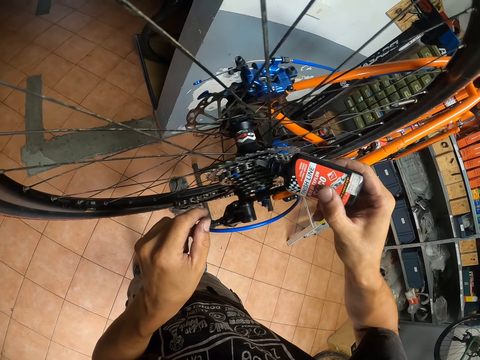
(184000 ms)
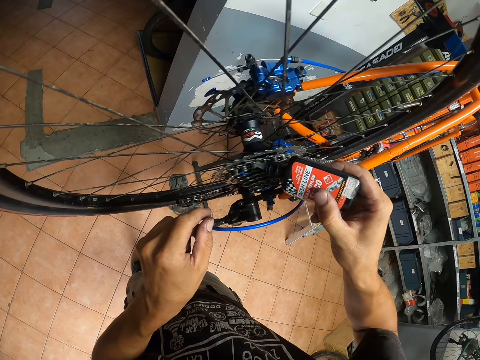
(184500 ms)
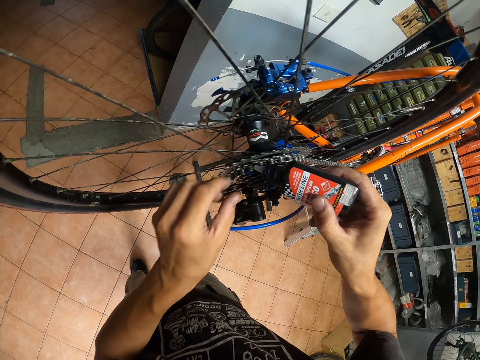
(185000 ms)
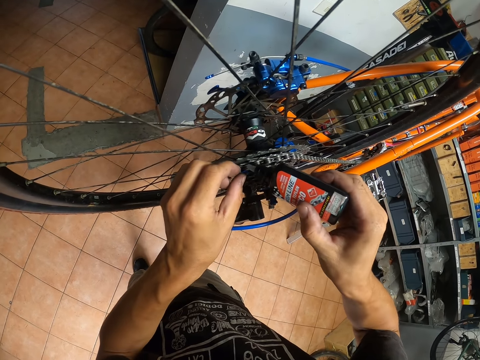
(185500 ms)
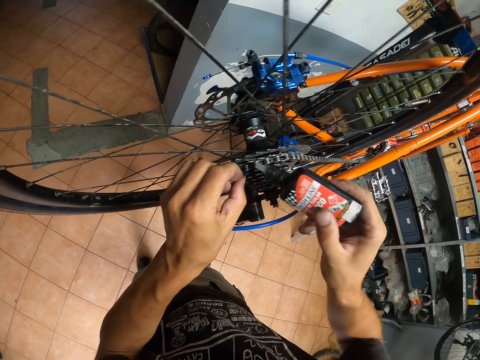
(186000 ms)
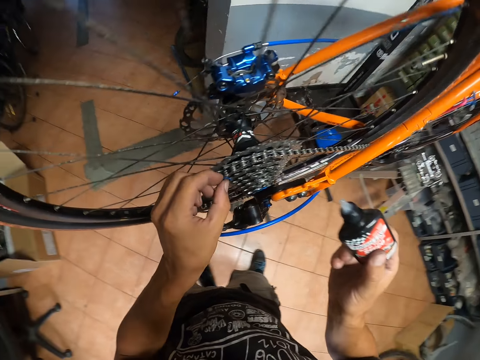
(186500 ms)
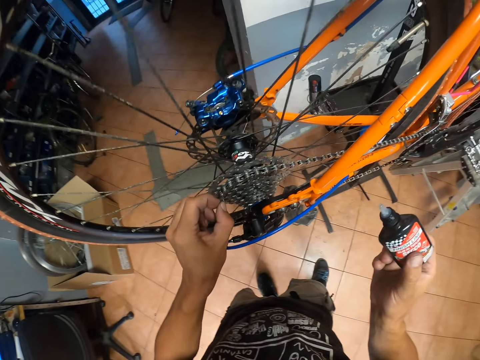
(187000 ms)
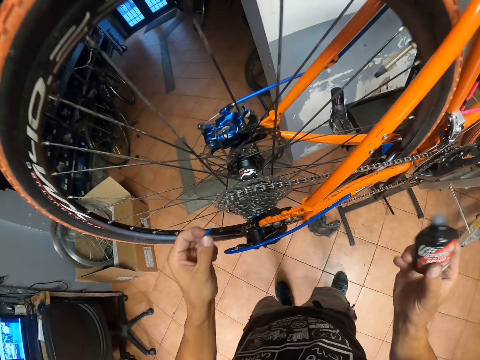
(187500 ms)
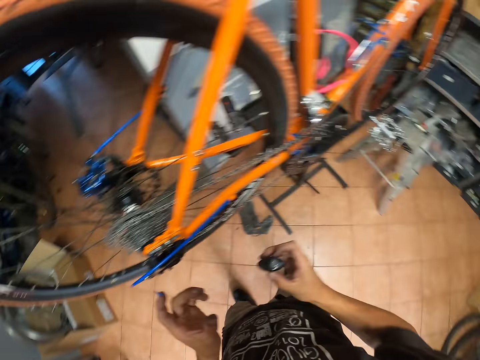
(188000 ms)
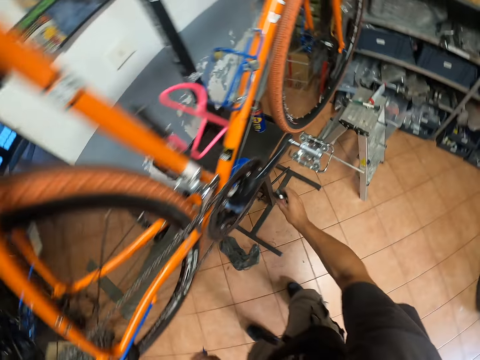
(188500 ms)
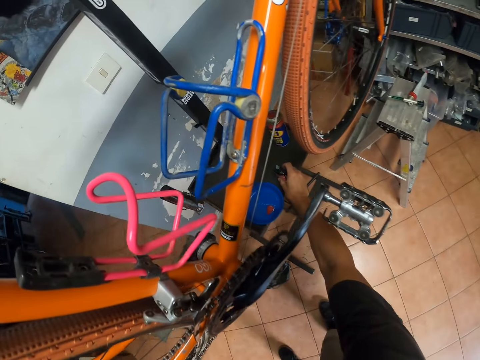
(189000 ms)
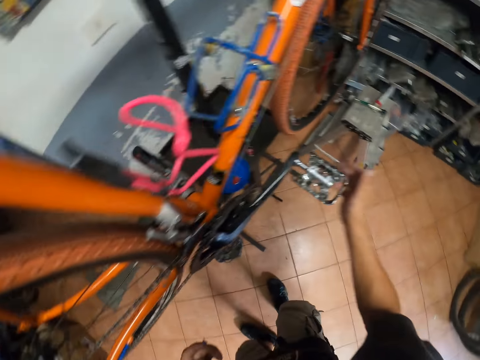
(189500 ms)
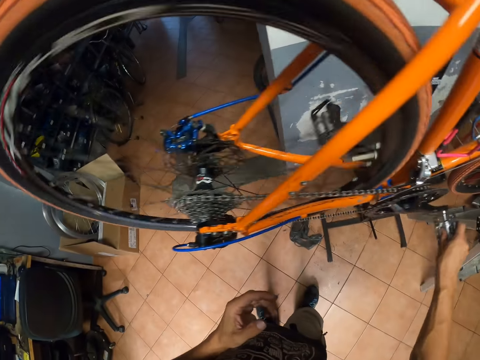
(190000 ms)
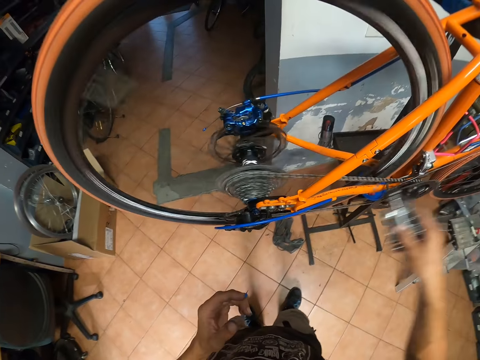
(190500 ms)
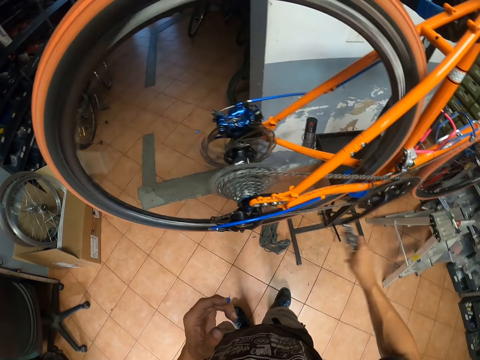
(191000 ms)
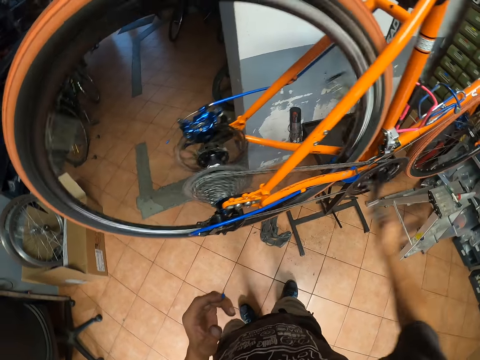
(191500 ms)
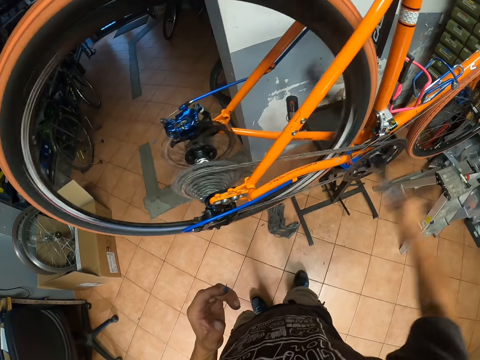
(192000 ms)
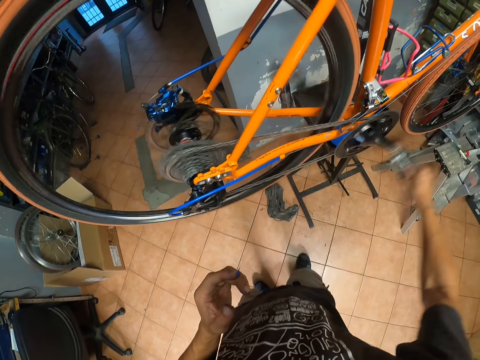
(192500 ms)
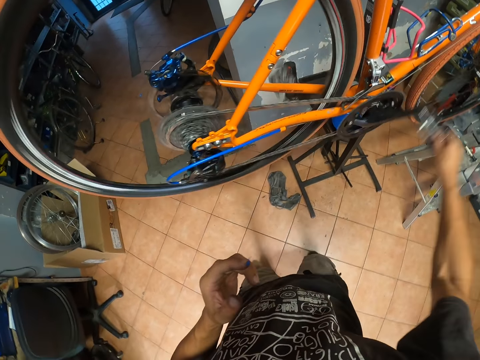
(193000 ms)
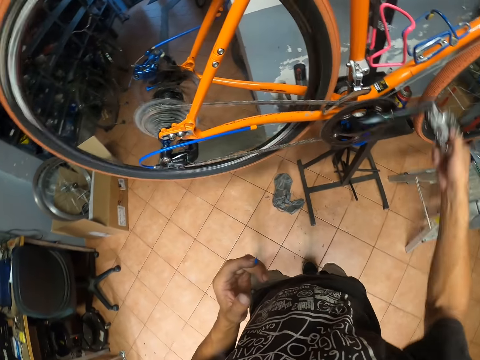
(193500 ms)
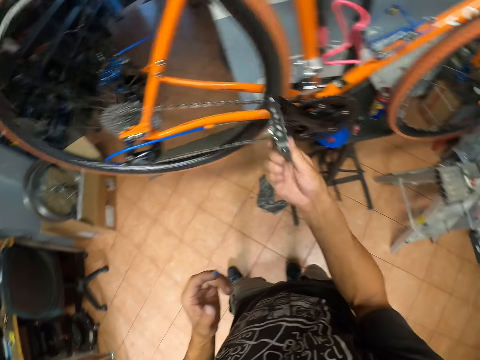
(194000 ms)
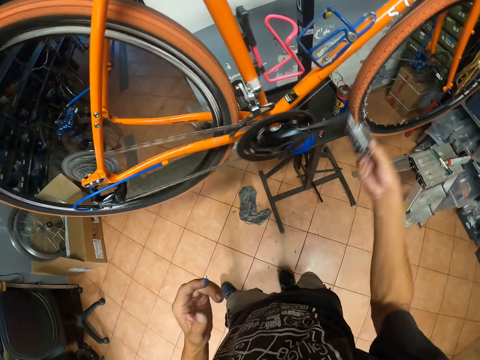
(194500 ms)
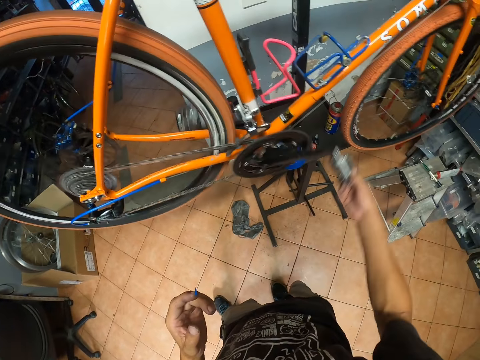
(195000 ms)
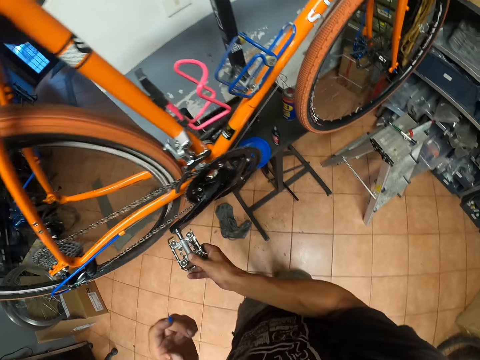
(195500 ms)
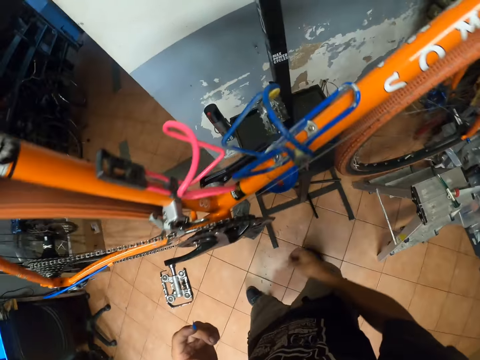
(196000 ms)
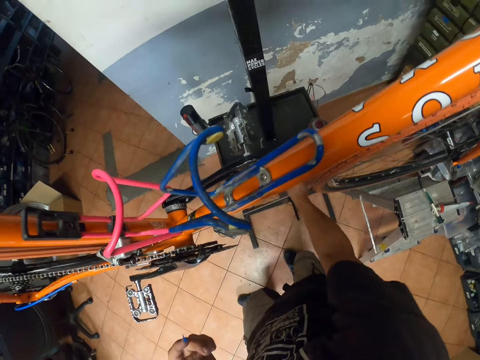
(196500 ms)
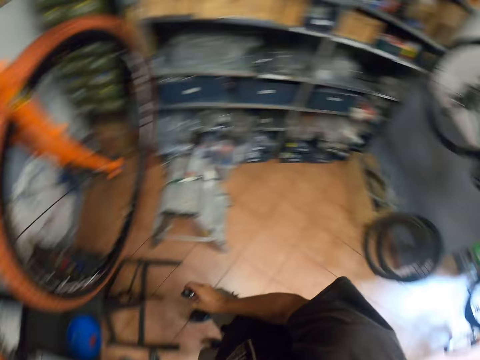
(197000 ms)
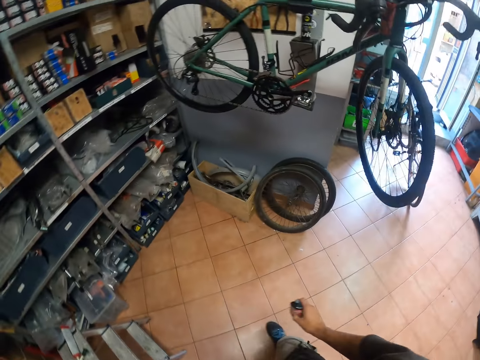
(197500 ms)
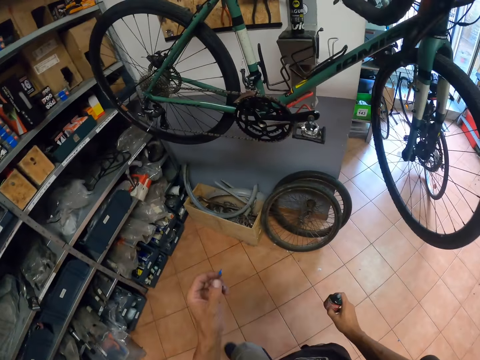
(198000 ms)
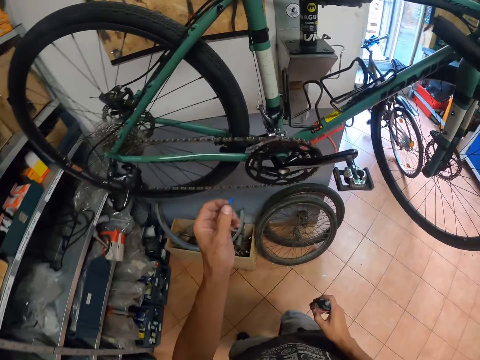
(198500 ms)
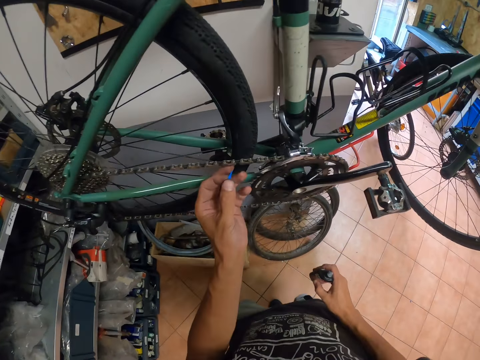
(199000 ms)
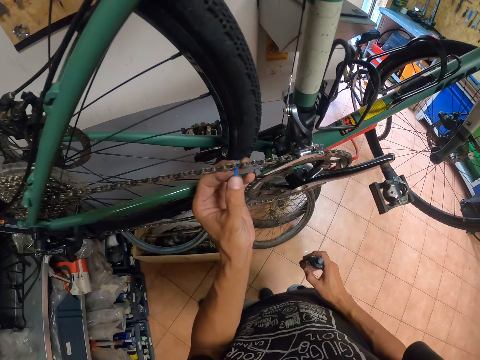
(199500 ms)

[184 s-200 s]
The camera wearer removes seal tape from the chain. He drops the bottle of lubricant on the platform. He puts lubricant on the chain. He turns the pedal around. He rolls the roller chain with his right hand. He releases the pedal. He takes the bottle of lubricant from the platform. He walks to another bicycle.

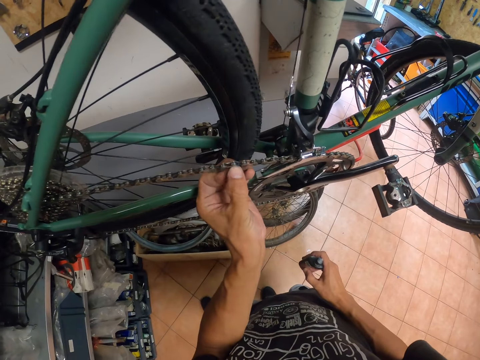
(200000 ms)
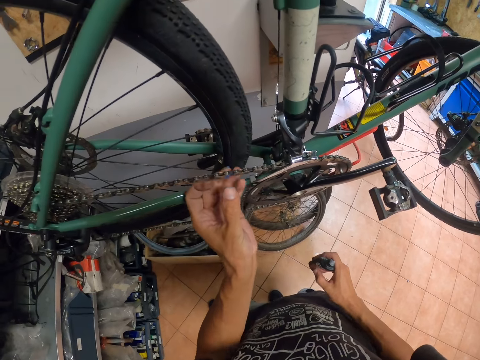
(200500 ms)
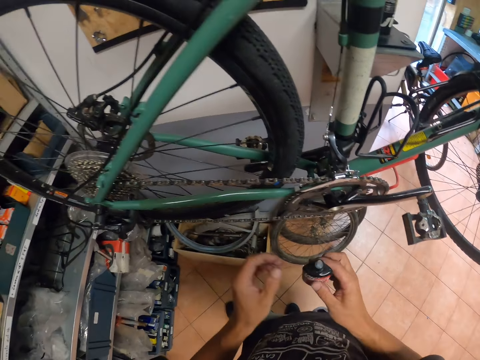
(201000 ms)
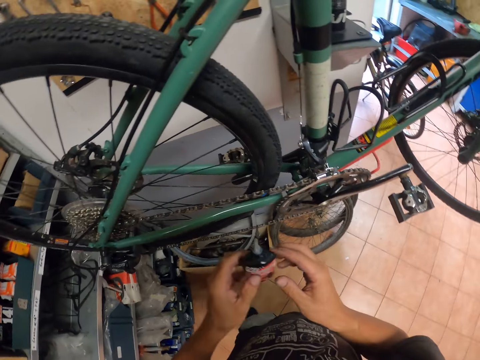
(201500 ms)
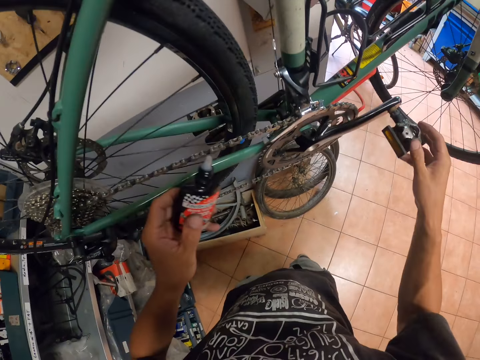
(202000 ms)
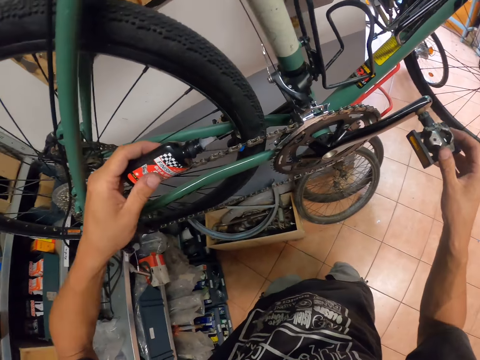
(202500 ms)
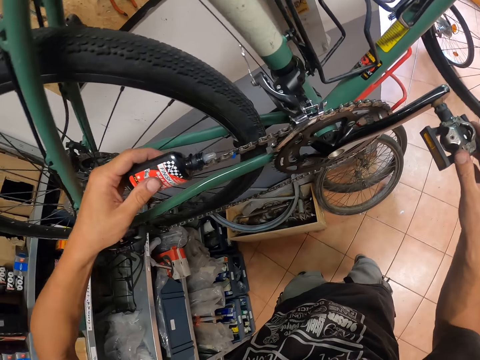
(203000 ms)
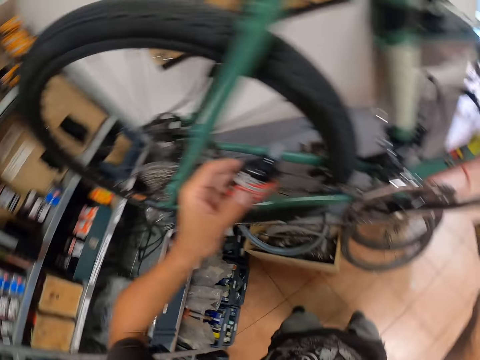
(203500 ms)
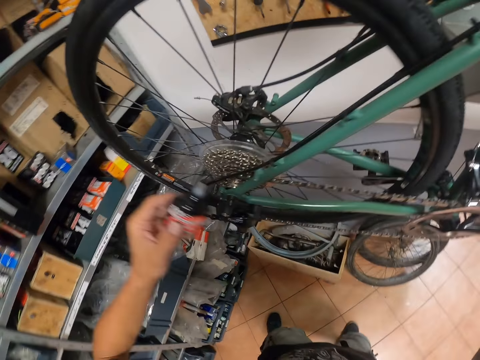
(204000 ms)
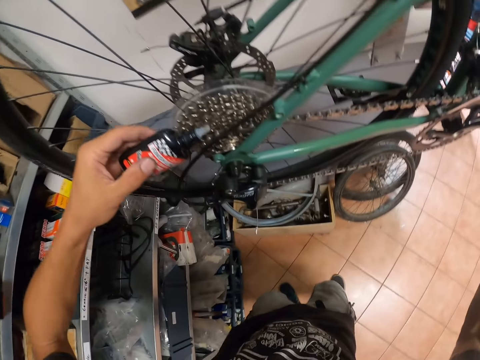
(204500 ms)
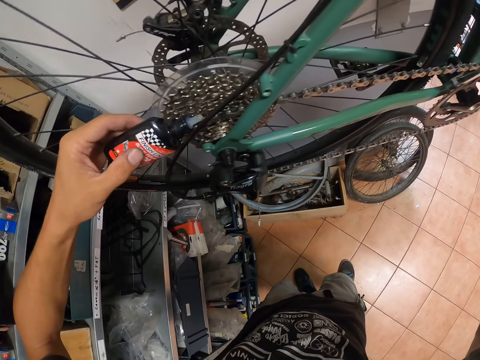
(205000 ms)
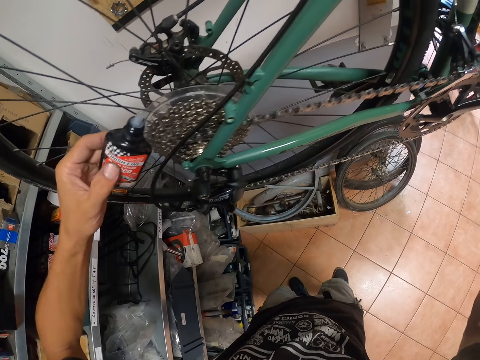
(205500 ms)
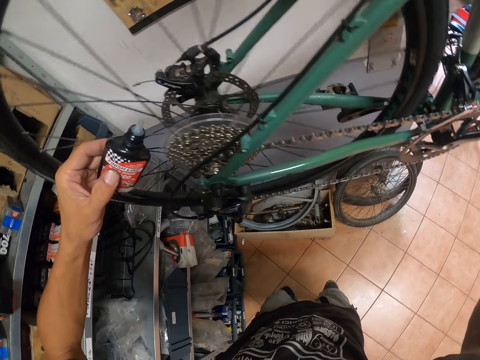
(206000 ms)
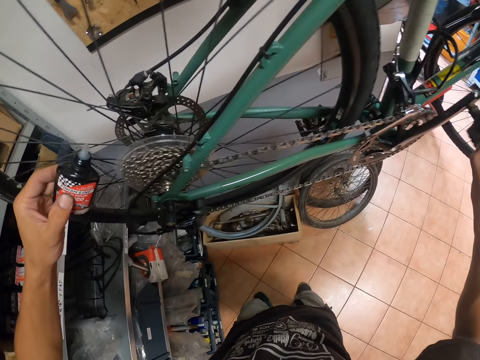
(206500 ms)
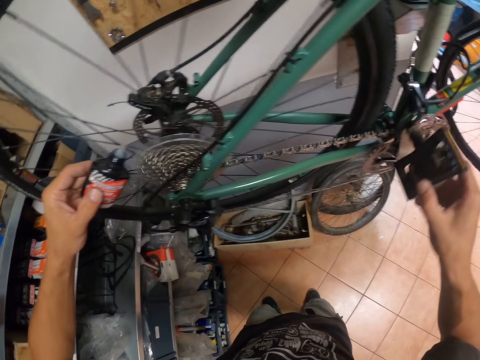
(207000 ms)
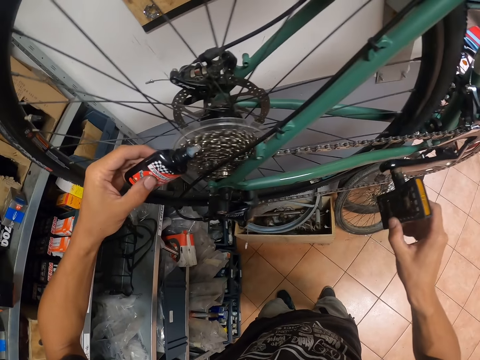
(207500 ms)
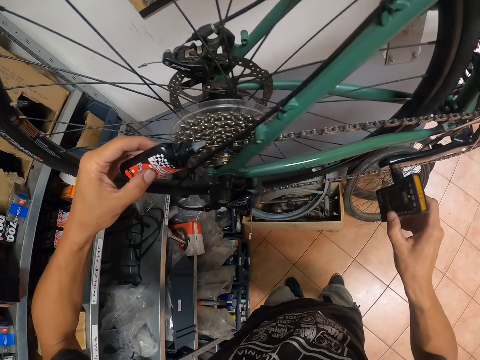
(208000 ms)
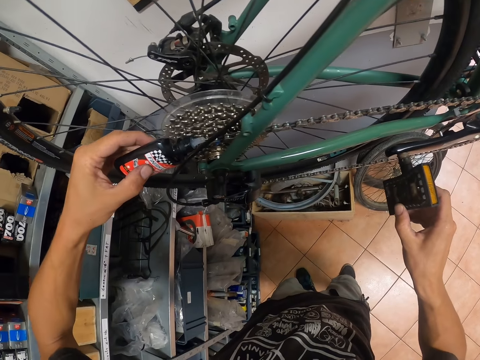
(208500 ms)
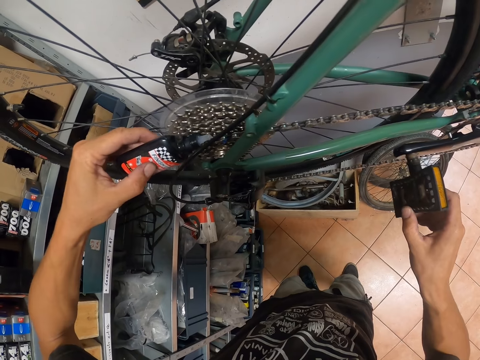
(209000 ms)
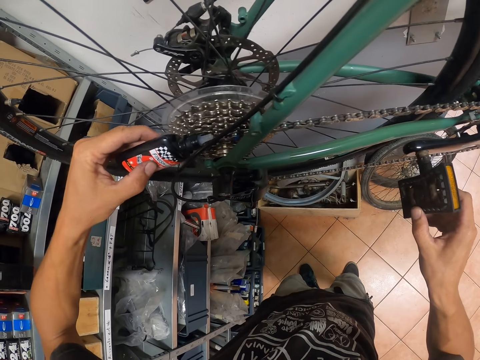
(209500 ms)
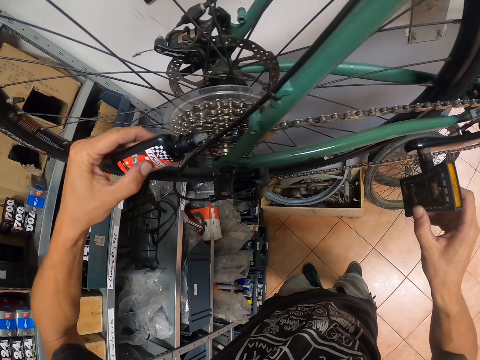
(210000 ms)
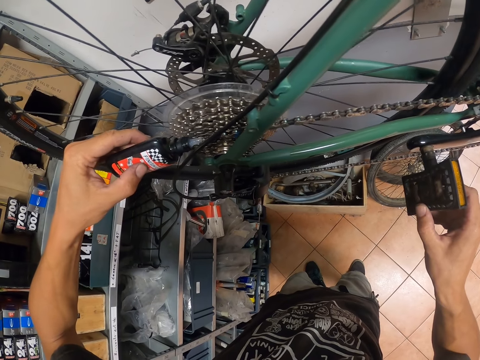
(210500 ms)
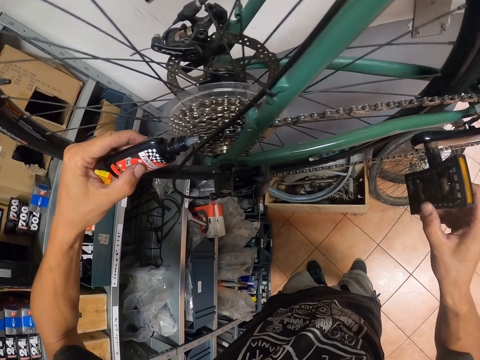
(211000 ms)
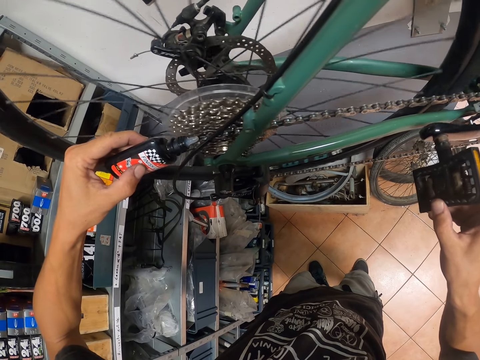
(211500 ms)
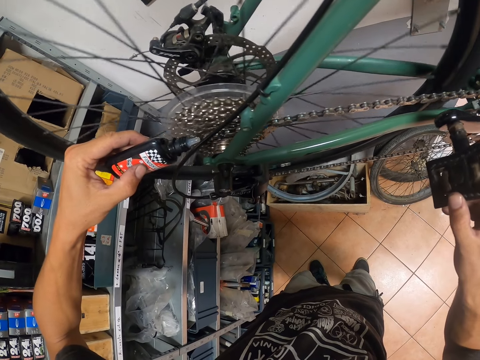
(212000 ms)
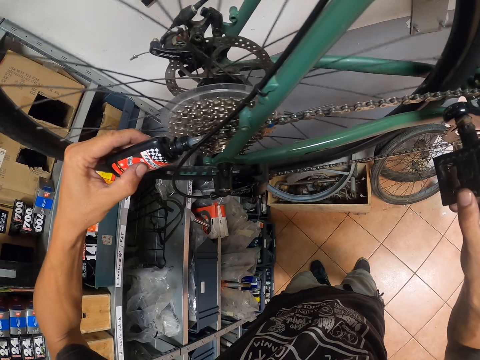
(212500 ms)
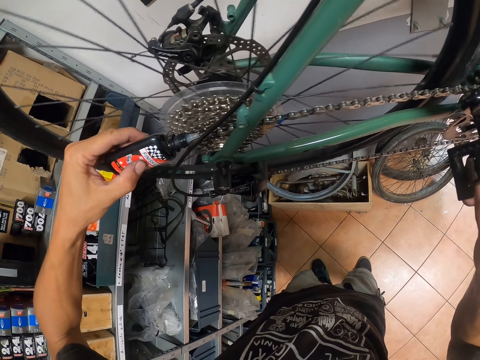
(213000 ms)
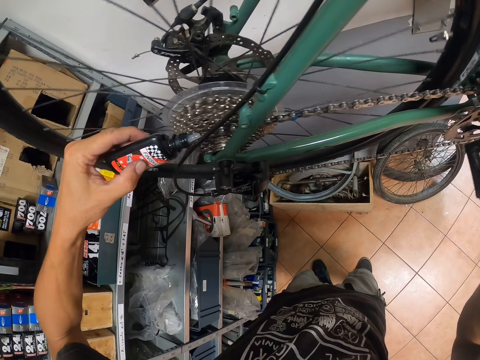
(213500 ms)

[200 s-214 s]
The camera wearer puts seal tape on the bicycle chain. He adjusts the roller chain. He holds the pedal with his right hand. He applies the bottle of lubricant with his left hand. He applies the bottle of lubricant on the chain with his left hand again. He adjusts the pedal. He rolls the pedal with his right hand. He applies the bottle of lubricant on the chain with his left hand.
